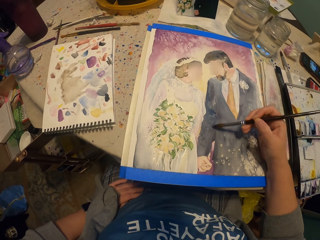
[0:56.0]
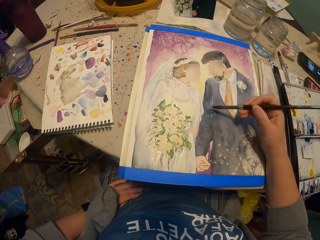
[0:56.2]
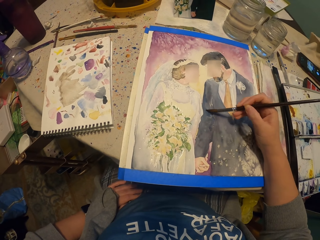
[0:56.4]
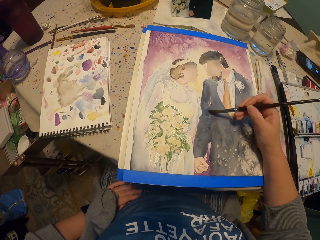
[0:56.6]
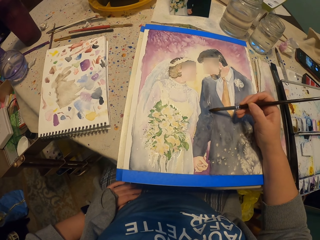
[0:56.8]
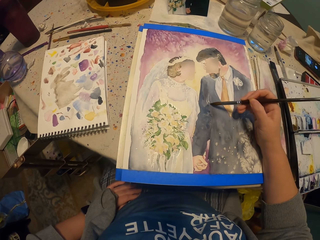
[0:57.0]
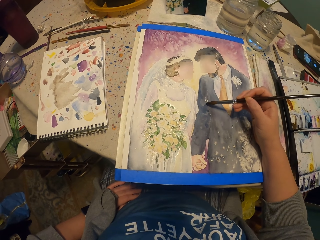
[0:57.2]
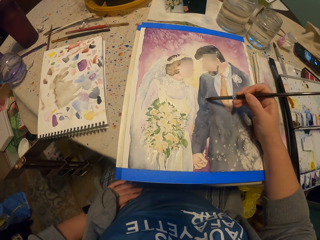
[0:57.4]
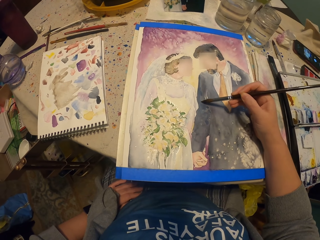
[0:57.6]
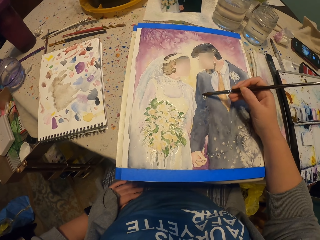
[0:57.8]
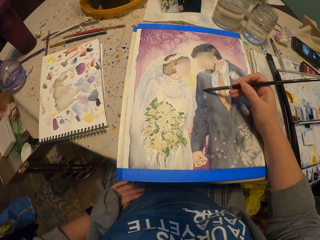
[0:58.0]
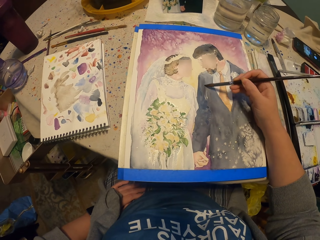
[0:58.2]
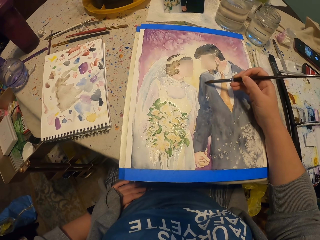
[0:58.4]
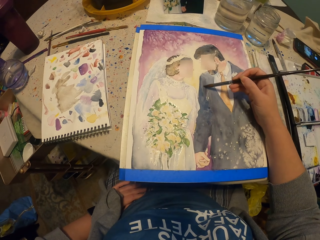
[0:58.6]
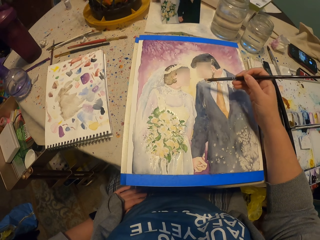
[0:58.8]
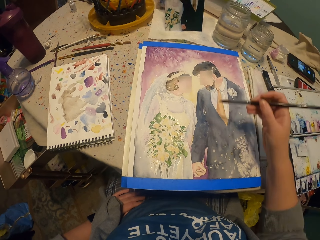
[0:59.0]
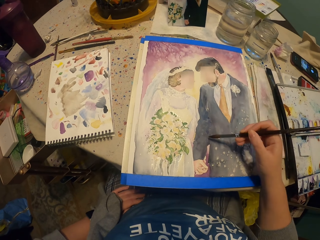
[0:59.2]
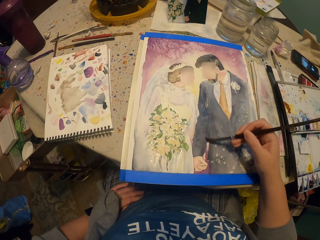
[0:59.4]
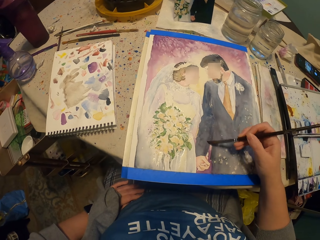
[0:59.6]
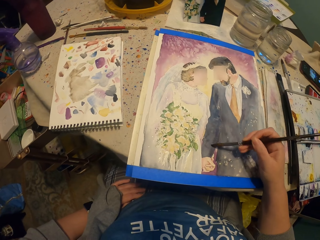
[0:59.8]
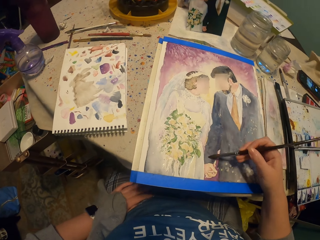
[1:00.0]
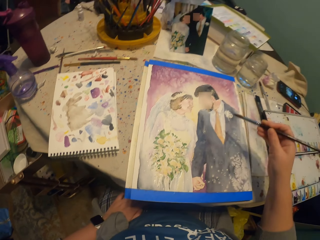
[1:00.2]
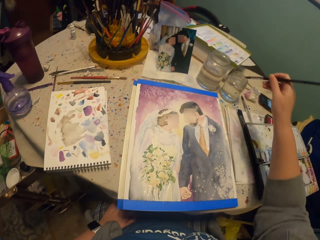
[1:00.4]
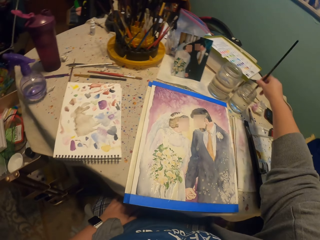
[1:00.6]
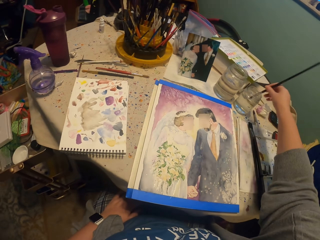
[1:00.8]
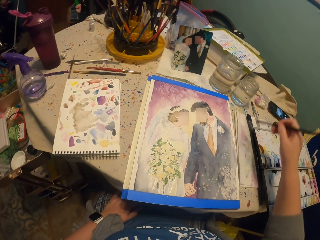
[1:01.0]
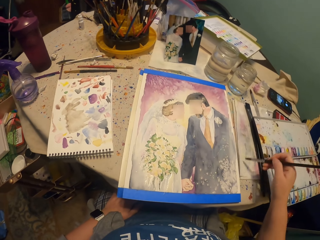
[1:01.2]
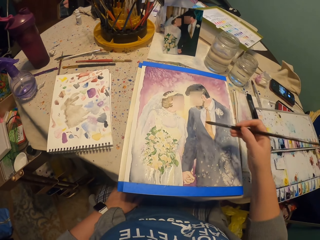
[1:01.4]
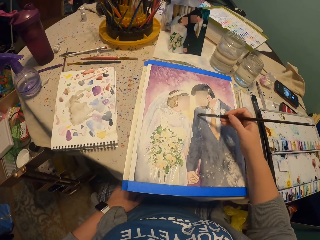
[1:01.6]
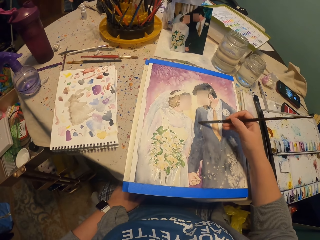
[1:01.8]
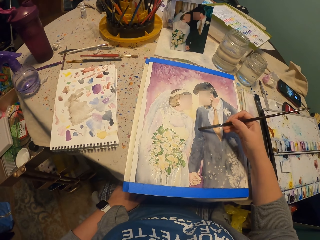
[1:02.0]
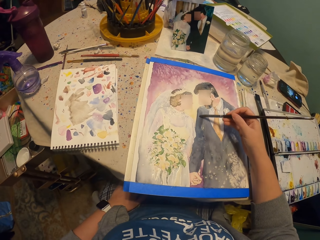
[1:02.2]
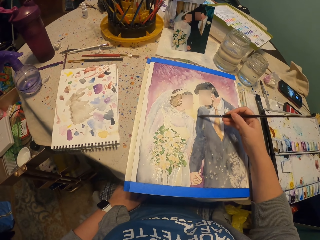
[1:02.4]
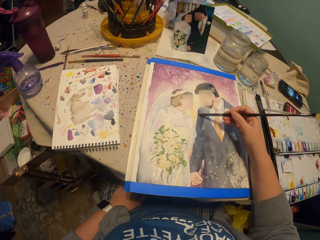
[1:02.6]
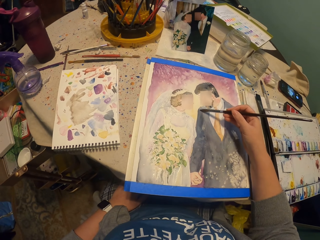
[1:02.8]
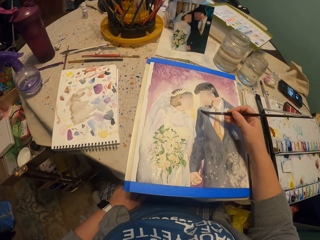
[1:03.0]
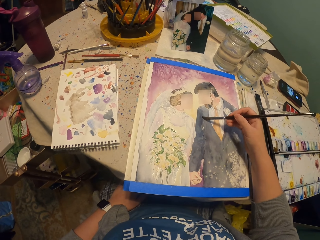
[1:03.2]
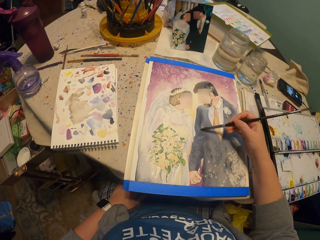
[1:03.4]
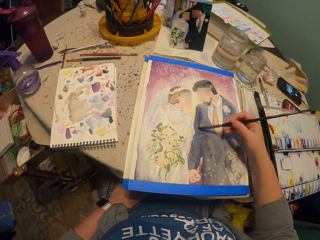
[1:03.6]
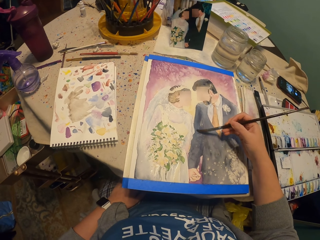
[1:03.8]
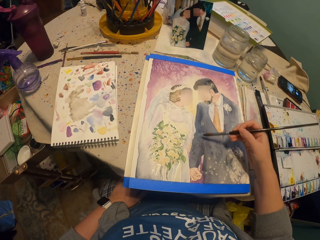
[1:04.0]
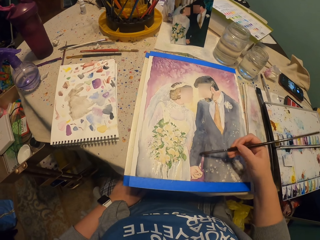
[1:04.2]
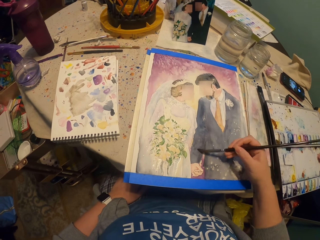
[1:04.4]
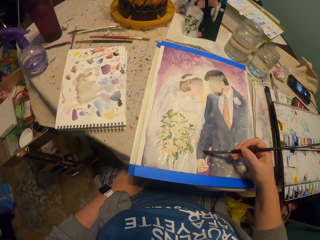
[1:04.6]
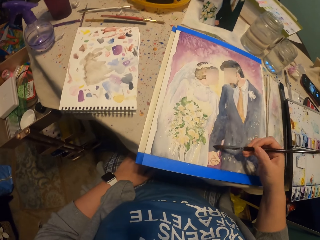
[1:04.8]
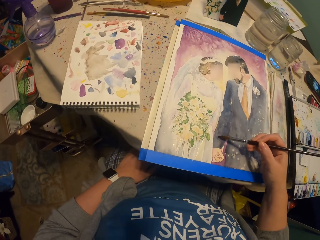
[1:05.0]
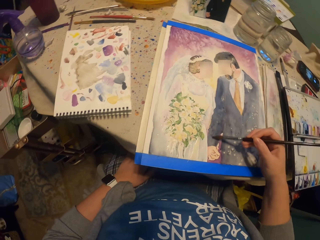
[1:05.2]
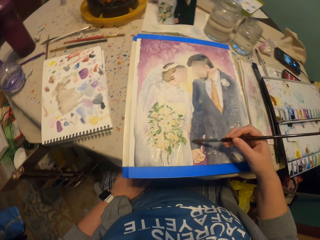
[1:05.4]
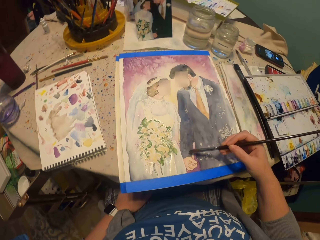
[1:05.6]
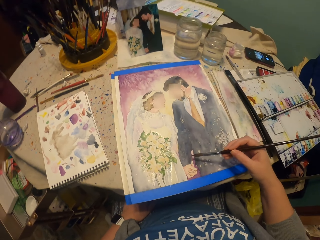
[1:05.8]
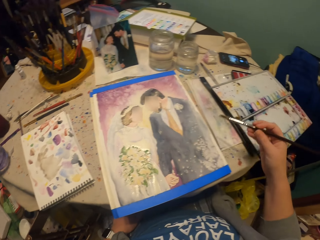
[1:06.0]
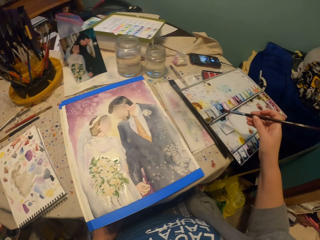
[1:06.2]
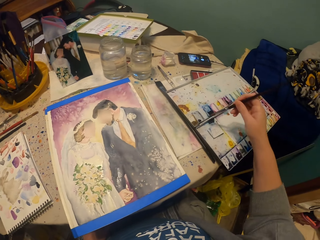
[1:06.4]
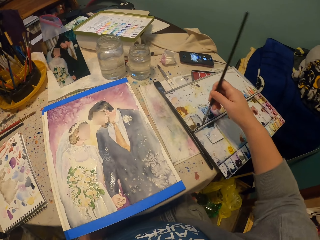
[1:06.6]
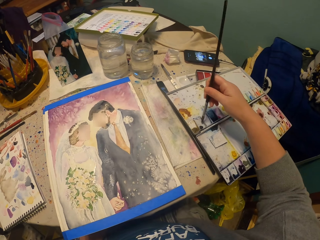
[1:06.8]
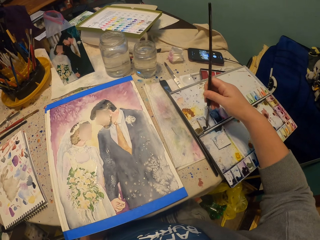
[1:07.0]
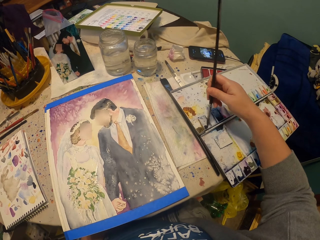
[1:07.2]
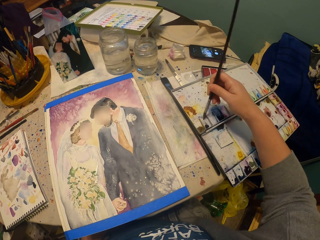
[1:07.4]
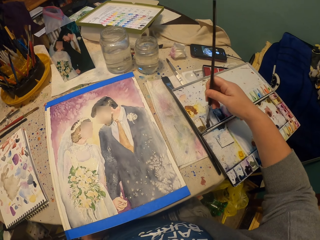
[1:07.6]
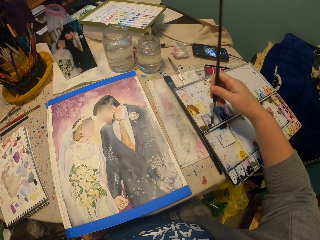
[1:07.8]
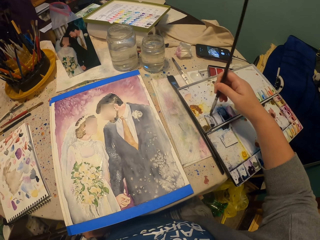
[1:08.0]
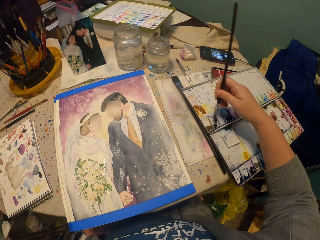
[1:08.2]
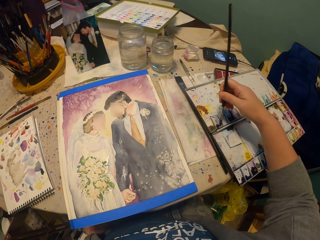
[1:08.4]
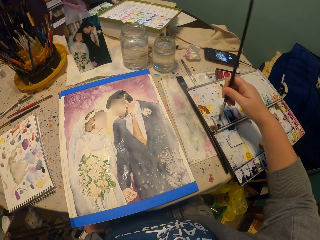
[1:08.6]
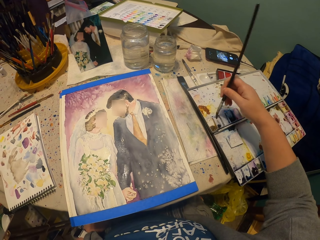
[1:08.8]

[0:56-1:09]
The camera wearer picks up a bit of water with a brush from the glass. They apply the water on the picture. They dip the paint brush in the color art.

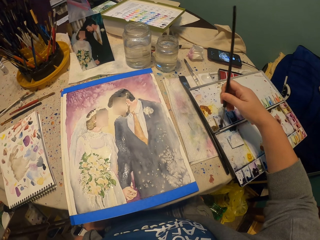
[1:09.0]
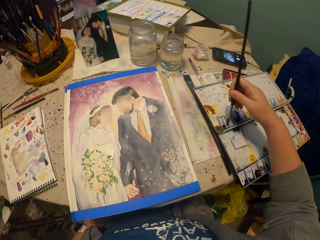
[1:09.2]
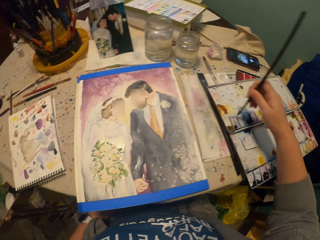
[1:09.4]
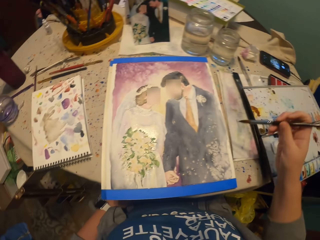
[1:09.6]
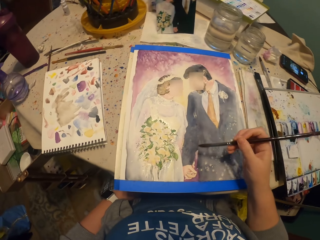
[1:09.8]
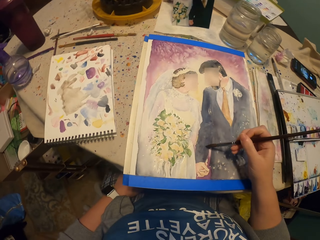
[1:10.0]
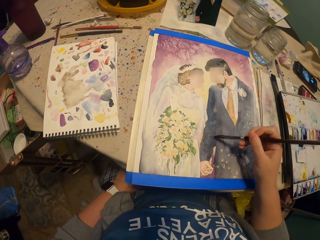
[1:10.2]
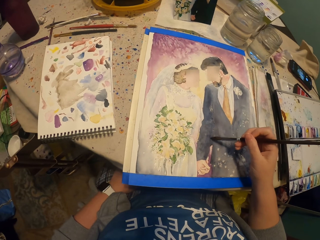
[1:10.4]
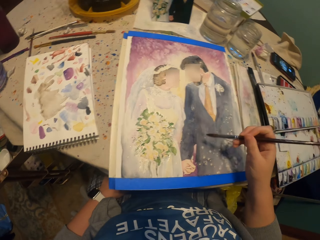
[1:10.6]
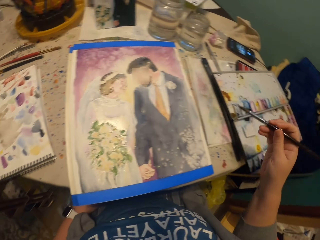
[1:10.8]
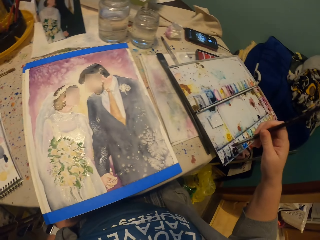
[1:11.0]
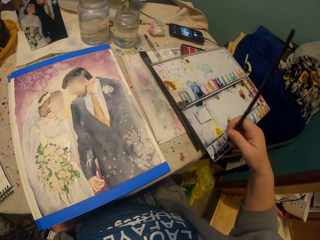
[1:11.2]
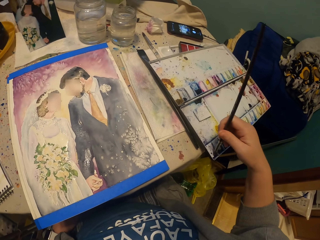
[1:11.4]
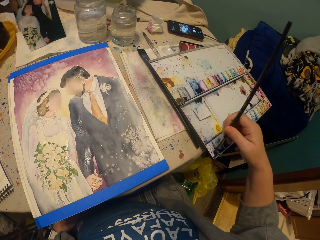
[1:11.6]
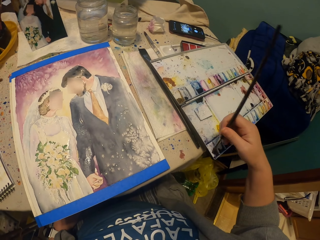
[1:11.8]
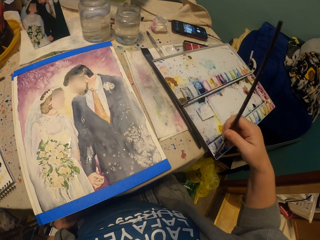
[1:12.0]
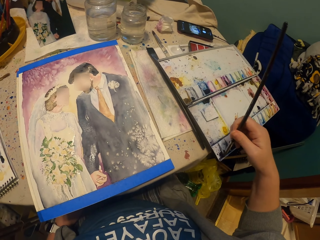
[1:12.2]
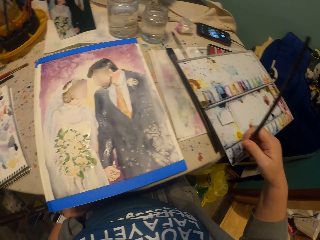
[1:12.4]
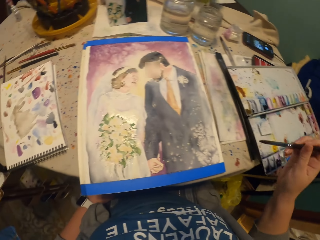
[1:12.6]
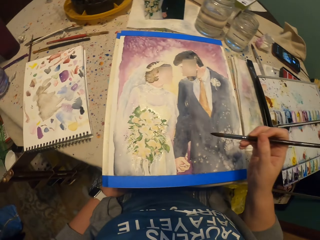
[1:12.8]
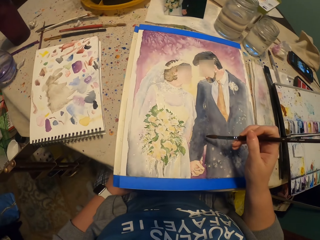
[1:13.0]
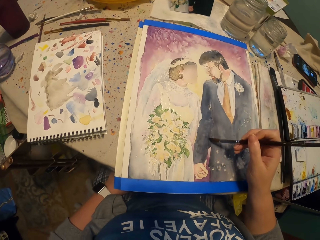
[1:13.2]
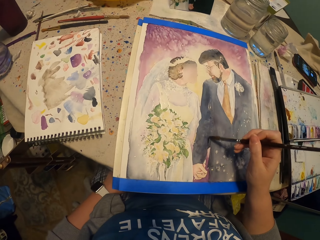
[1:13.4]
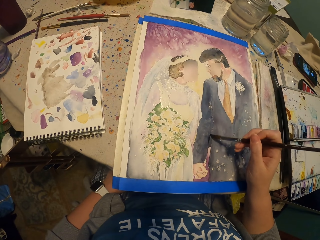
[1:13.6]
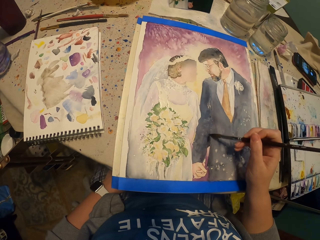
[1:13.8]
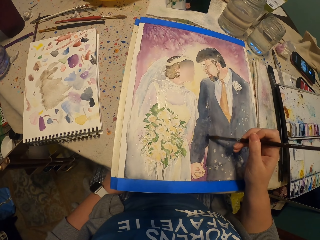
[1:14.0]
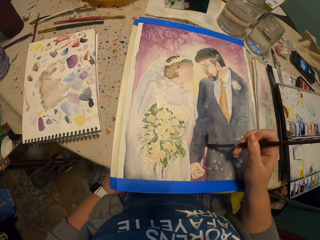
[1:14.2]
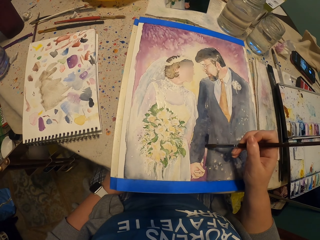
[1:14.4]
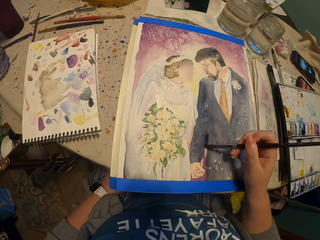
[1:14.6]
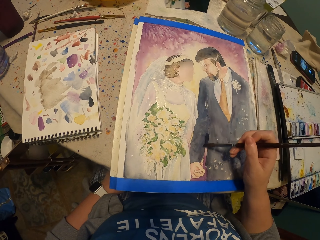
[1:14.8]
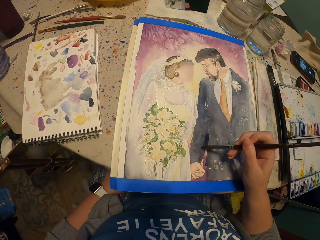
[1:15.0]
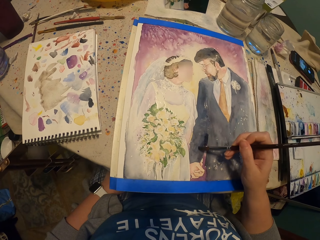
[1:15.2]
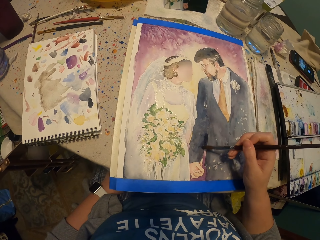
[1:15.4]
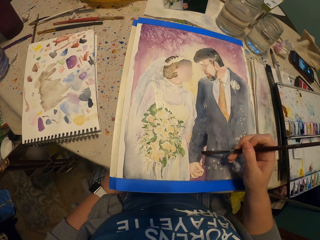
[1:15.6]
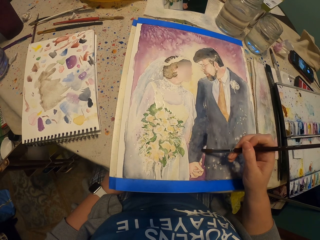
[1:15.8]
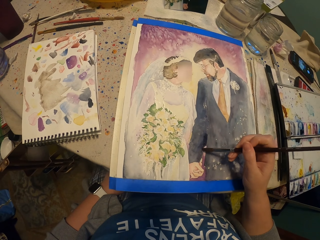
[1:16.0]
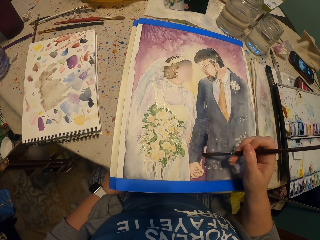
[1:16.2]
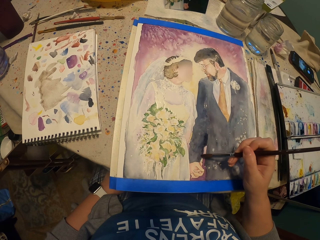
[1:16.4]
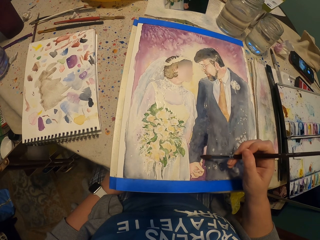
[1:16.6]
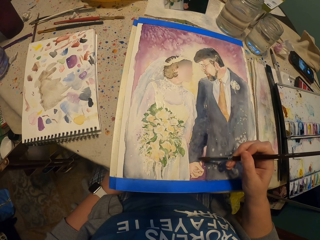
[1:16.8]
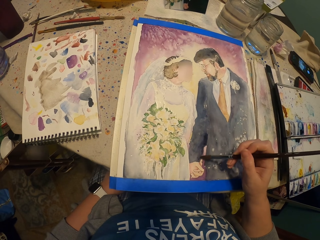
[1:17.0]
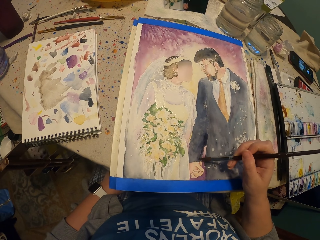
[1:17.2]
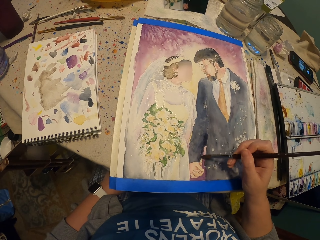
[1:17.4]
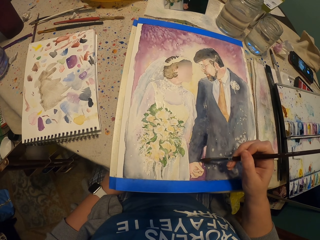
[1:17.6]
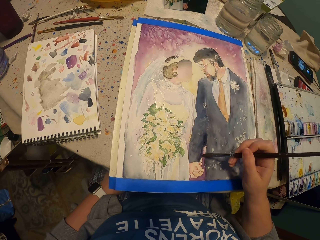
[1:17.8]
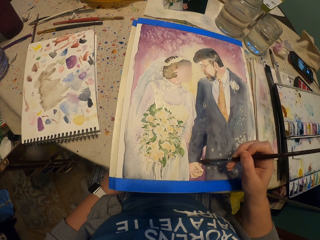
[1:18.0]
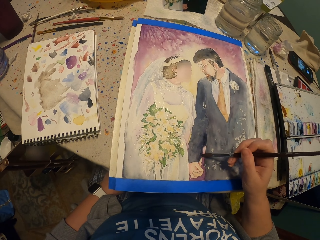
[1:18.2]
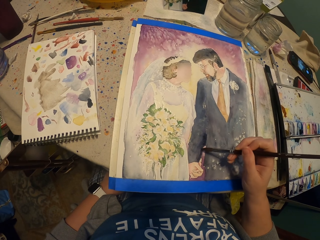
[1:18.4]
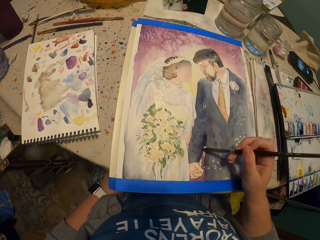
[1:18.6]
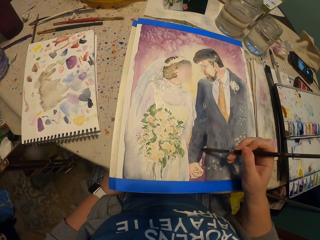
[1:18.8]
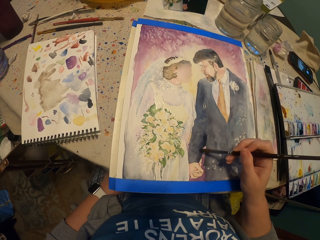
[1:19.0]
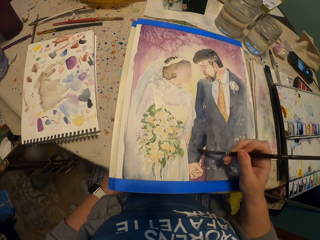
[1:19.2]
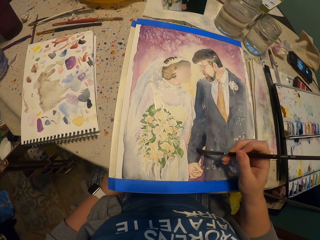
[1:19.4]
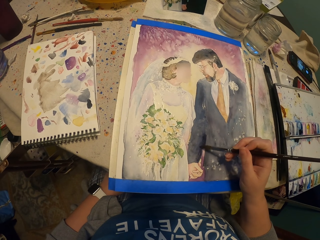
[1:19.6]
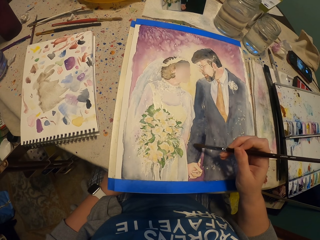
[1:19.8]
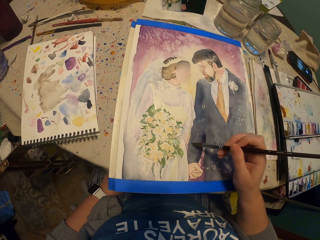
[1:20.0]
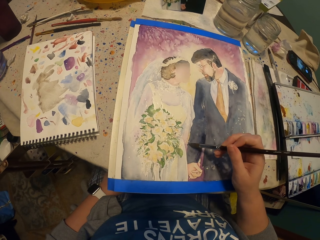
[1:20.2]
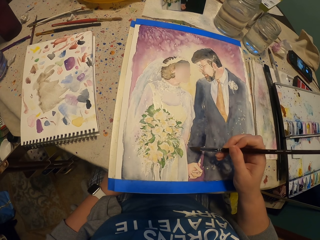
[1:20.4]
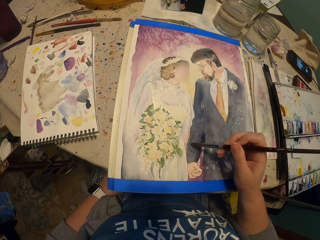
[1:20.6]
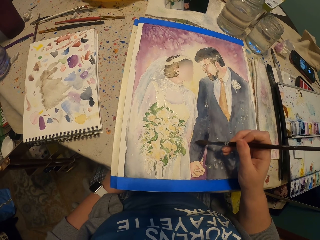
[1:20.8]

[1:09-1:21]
The camera wearer applies the paint on the picture. They dip the paint brush in the color art. They apply the paint on the picture.
